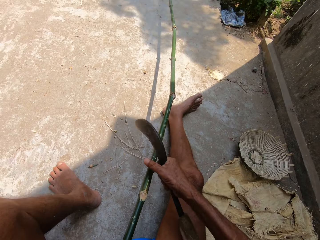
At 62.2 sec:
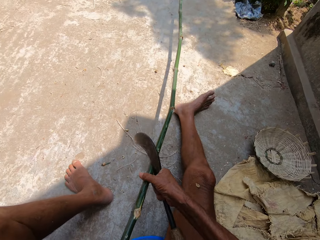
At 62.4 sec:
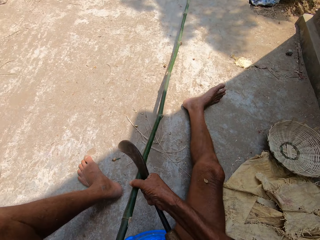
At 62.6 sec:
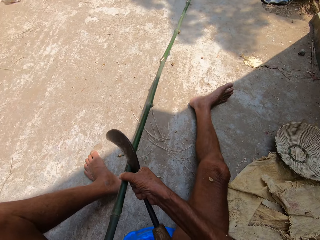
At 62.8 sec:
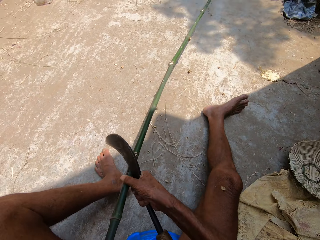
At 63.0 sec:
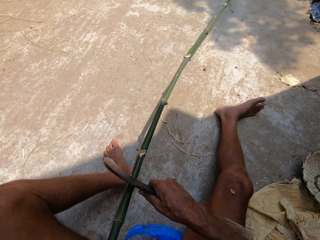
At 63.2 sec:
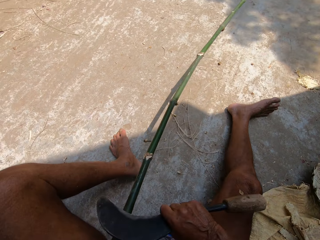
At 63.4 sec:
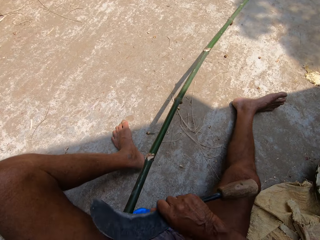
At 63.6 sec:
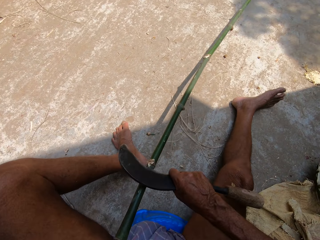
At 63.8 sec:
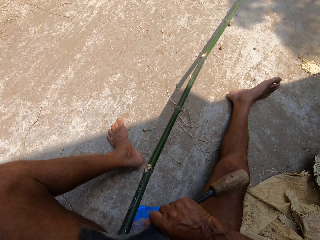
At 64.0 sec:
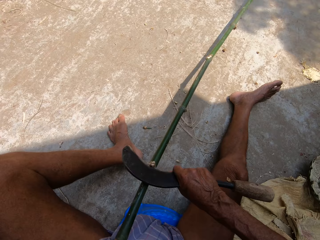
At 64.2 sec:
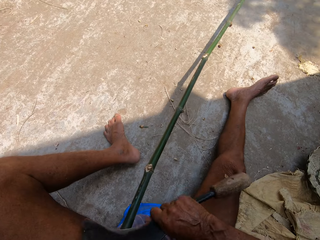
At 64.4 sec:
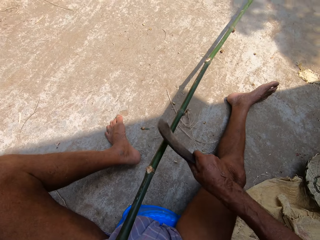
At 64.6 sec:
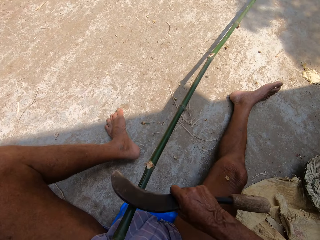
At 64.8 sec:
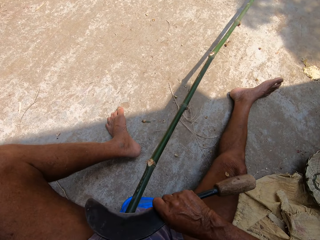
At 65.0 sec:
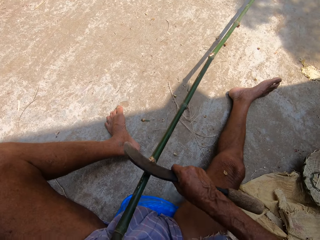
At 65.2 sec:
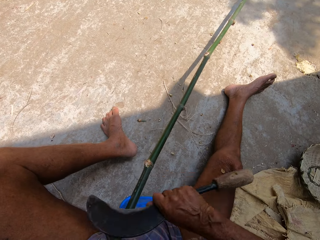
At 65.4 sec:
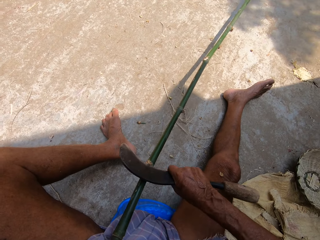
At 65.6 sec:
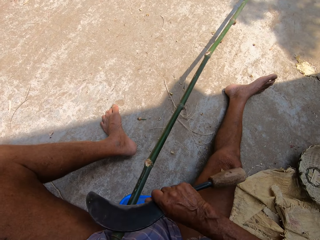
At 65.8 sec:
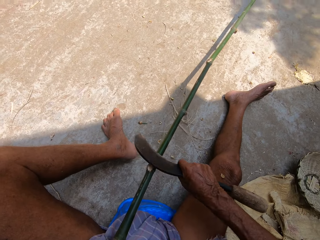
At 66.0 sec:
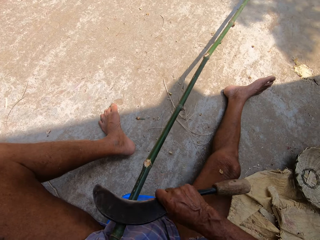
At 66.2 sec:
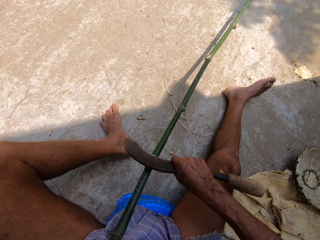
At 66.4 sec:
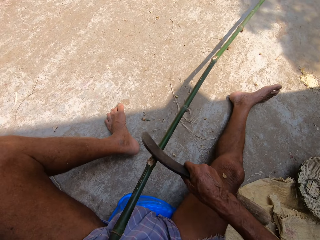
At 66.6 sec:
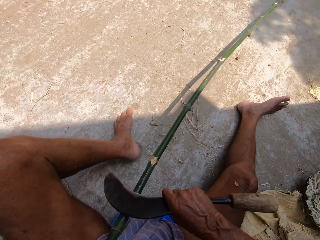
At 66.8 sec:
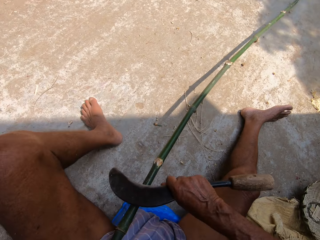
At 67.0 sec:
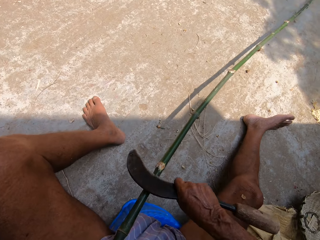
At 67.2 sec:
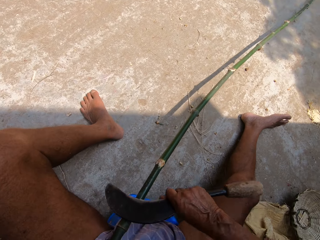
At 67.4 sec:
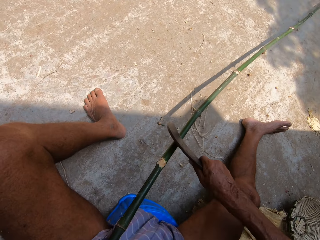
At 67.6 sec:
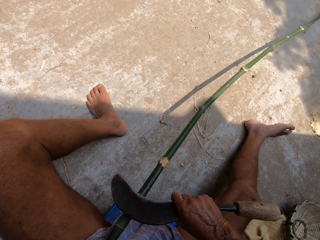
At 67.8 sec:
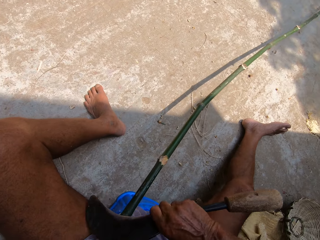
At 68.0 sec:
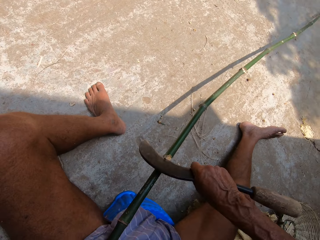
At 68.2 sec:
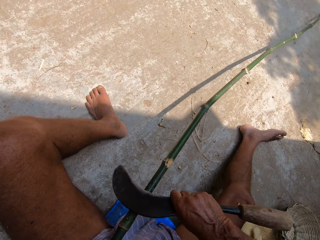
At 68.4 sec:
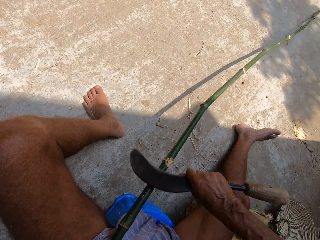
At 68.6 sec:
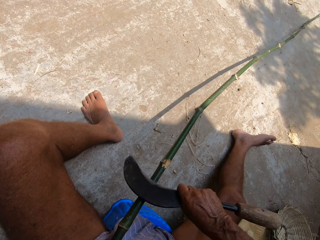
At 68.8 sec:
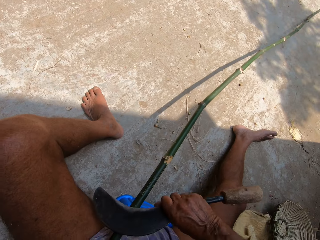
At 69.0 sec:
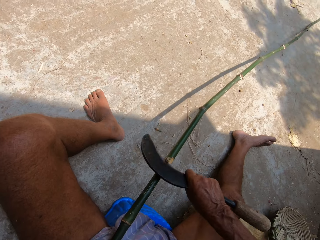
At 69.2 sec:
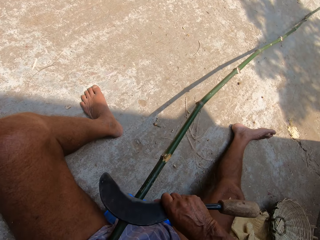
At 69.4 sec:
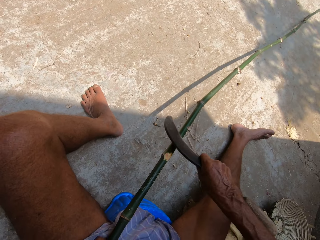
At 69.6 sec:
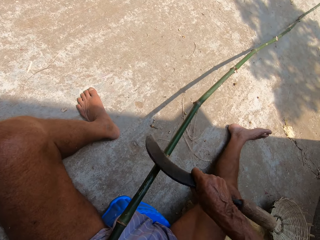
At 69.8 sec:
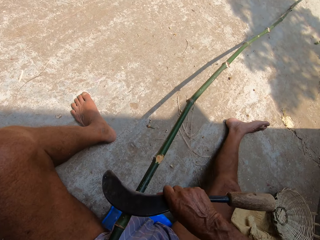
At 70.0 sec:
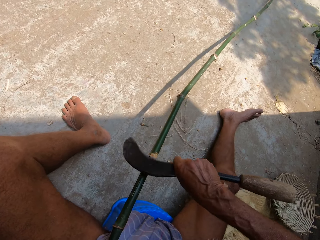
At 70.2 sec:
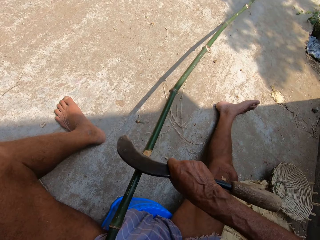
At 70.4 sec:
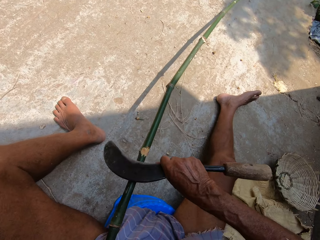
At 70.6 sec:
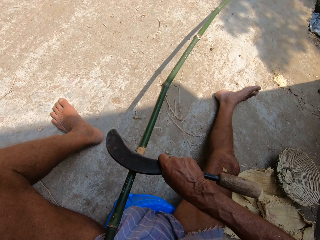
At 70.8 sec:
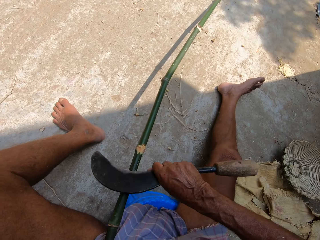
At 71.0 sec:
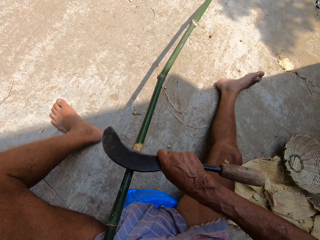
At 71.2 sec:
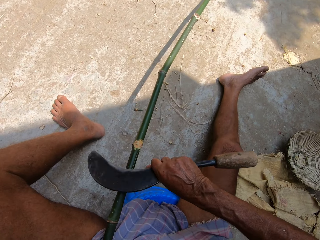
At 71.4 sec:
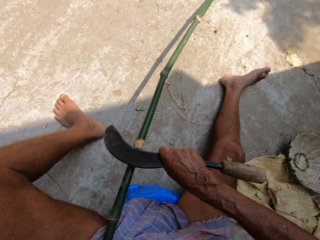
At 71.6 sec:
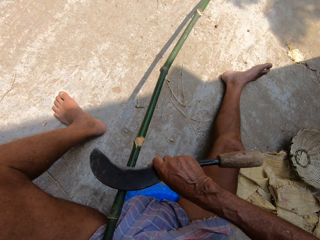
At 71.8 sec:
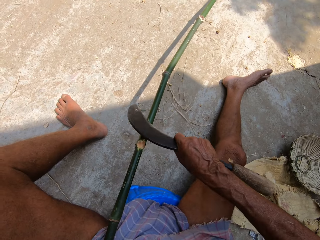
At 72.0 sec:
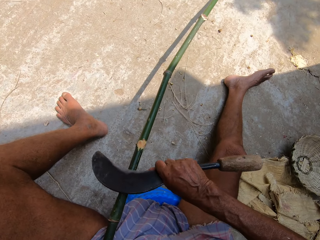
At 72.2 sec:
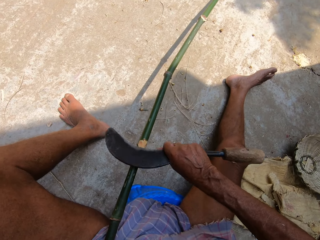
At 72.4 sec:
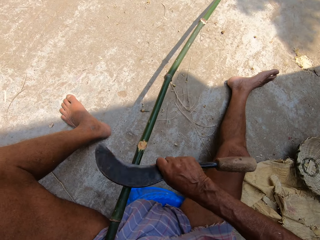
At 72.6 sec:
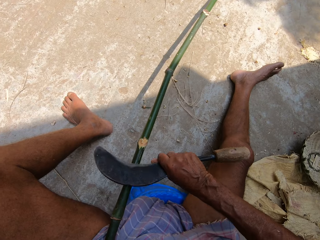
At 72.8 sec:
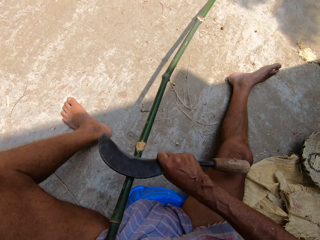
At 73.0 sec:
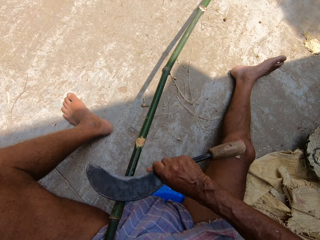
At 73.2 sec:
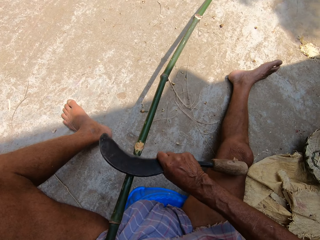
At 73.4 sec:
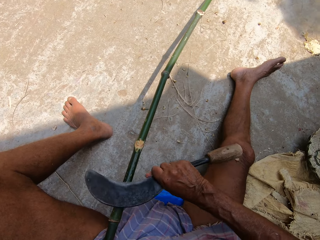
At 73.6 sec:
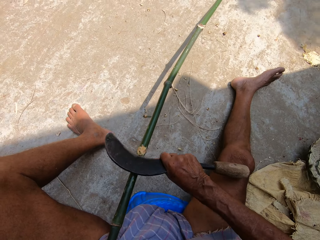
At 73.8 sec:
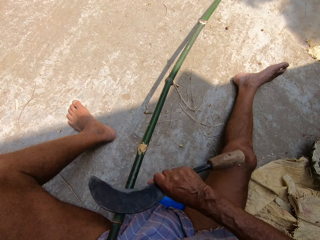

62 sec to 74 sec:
The camera wearer adjusts the bamboo stick with his right hand. He holds the palm stem. He trims the bamboo stick with a sickle in his right hand. He peels the palm stem.

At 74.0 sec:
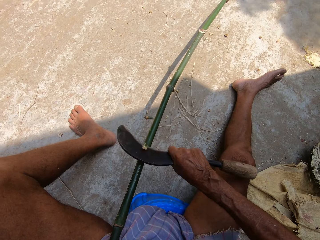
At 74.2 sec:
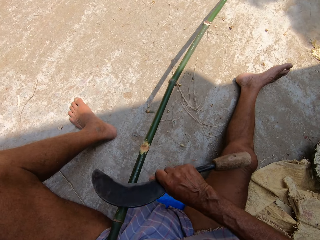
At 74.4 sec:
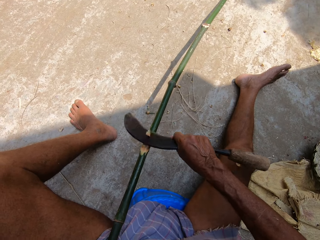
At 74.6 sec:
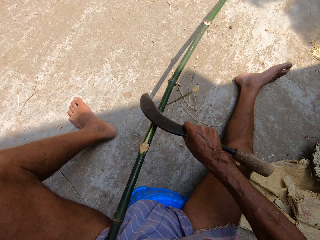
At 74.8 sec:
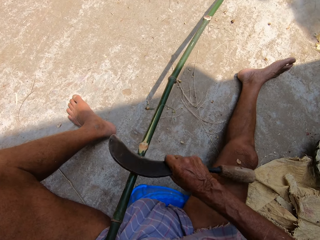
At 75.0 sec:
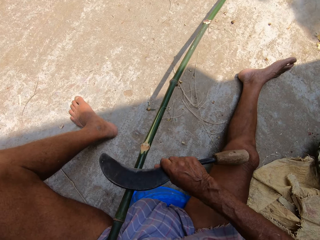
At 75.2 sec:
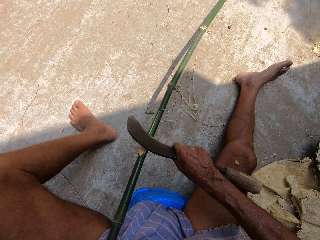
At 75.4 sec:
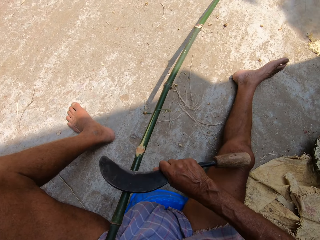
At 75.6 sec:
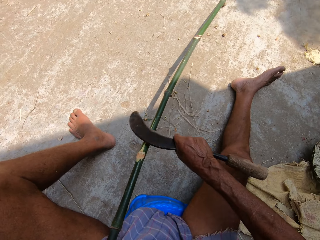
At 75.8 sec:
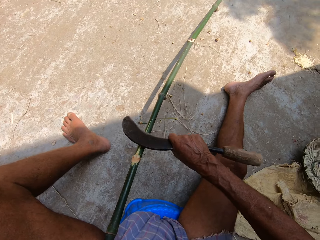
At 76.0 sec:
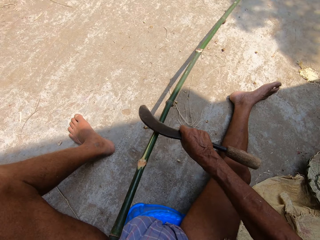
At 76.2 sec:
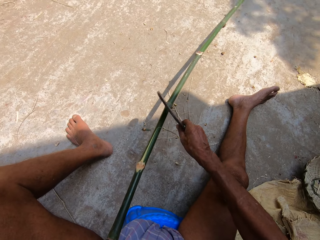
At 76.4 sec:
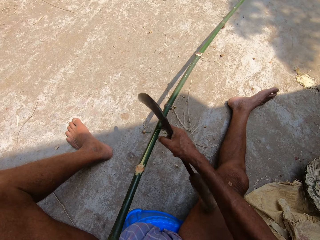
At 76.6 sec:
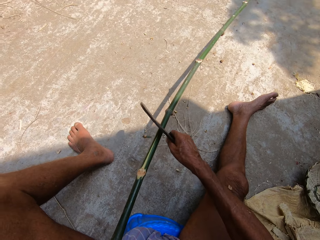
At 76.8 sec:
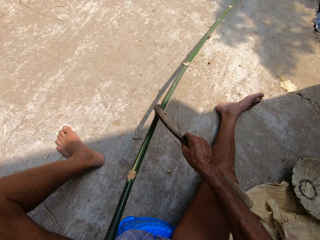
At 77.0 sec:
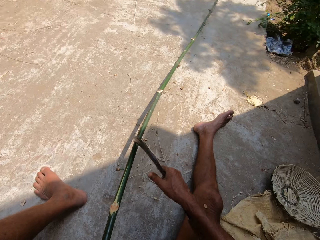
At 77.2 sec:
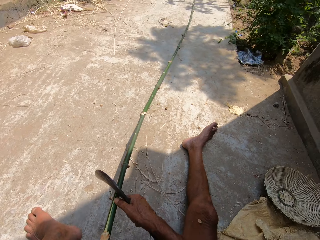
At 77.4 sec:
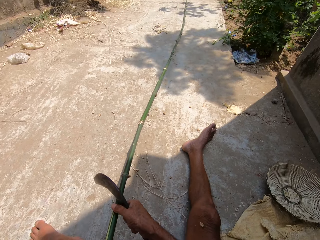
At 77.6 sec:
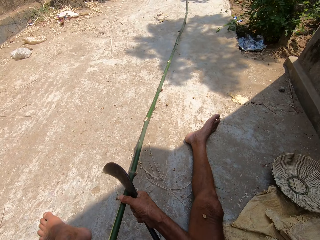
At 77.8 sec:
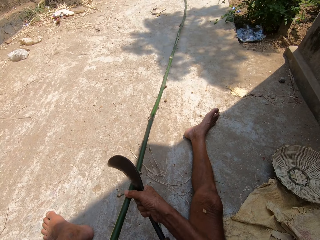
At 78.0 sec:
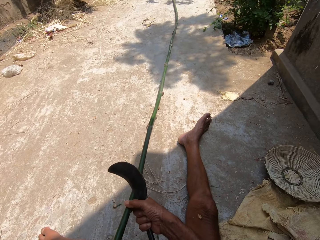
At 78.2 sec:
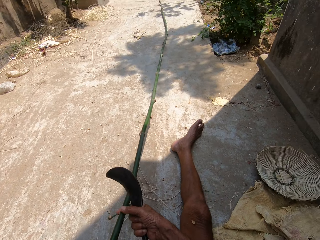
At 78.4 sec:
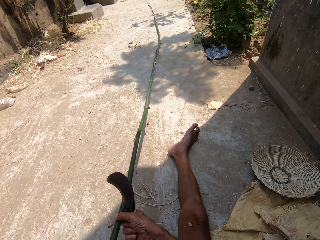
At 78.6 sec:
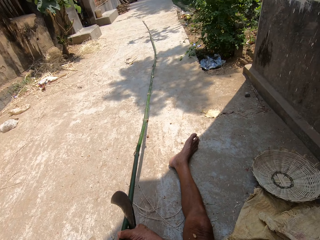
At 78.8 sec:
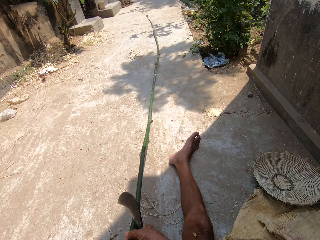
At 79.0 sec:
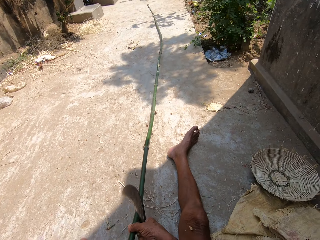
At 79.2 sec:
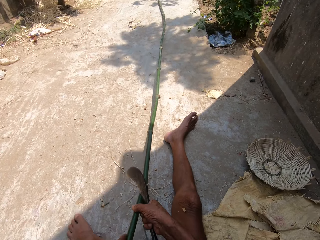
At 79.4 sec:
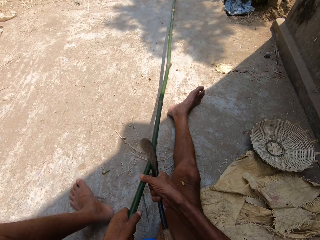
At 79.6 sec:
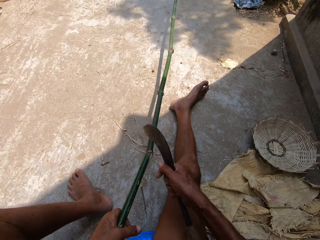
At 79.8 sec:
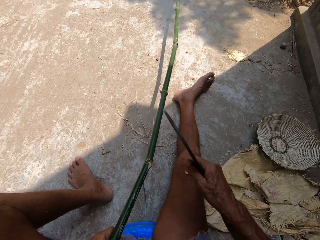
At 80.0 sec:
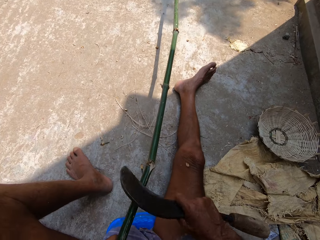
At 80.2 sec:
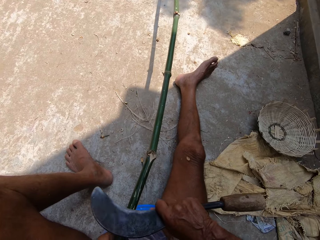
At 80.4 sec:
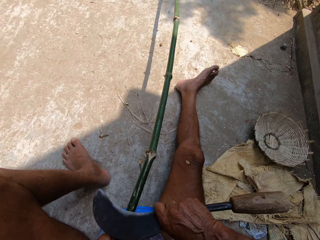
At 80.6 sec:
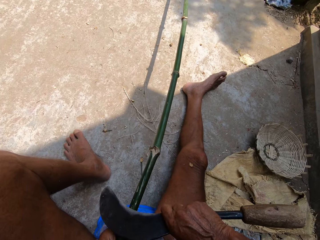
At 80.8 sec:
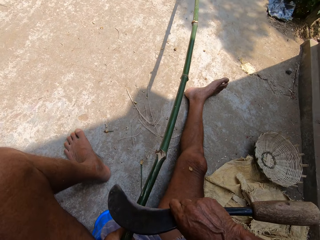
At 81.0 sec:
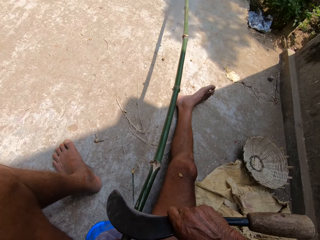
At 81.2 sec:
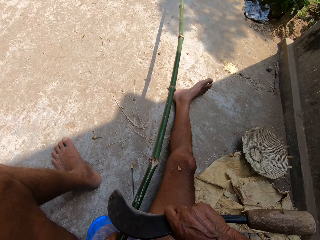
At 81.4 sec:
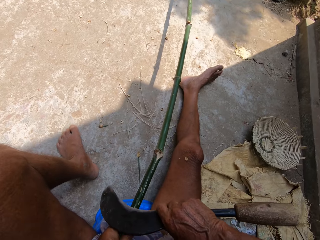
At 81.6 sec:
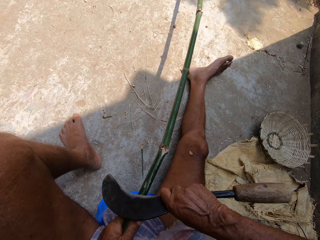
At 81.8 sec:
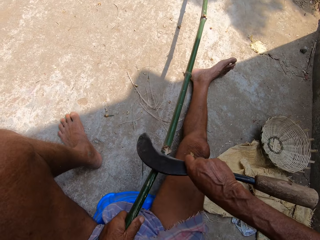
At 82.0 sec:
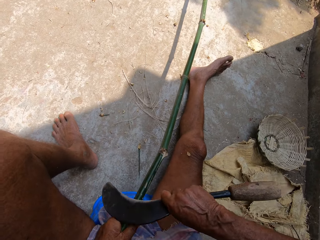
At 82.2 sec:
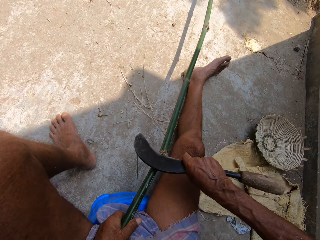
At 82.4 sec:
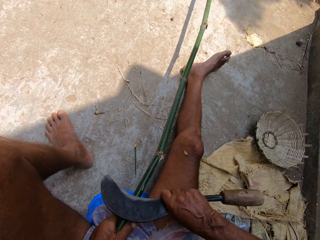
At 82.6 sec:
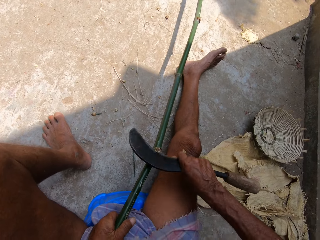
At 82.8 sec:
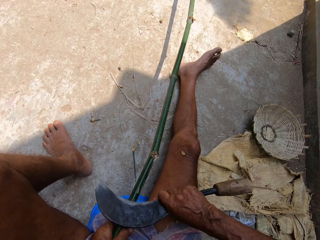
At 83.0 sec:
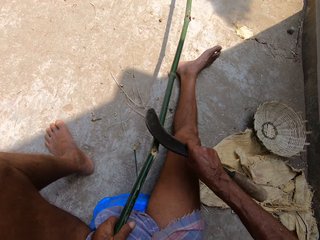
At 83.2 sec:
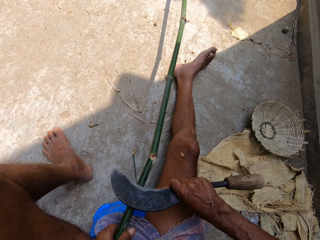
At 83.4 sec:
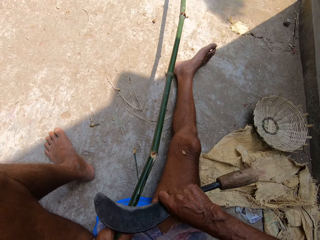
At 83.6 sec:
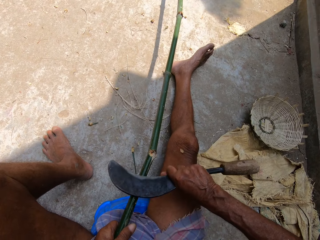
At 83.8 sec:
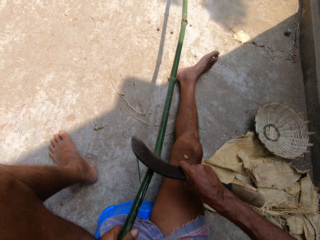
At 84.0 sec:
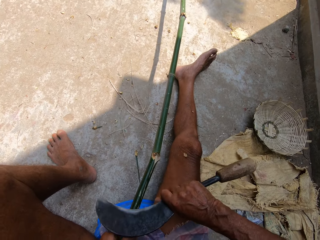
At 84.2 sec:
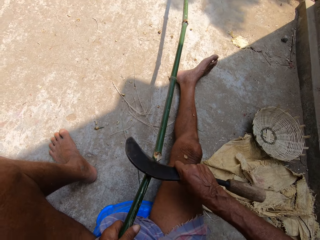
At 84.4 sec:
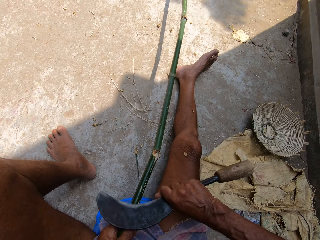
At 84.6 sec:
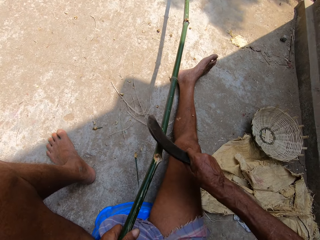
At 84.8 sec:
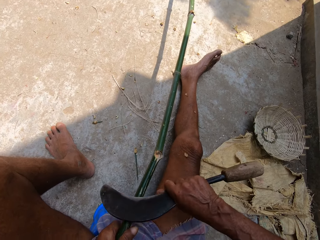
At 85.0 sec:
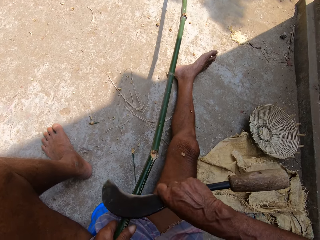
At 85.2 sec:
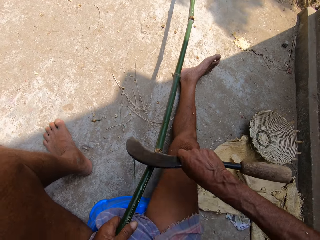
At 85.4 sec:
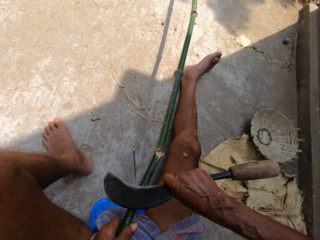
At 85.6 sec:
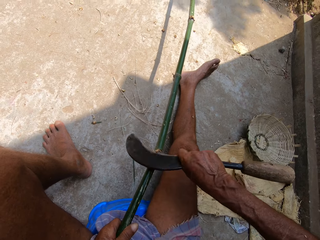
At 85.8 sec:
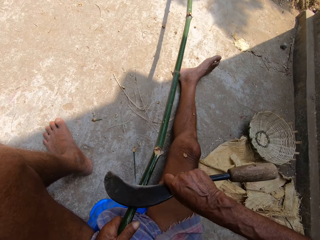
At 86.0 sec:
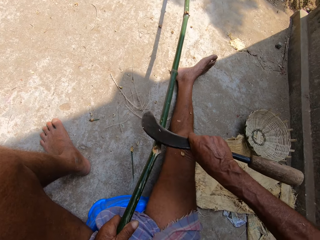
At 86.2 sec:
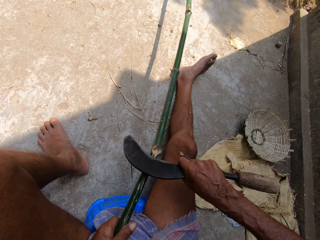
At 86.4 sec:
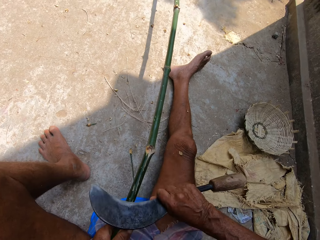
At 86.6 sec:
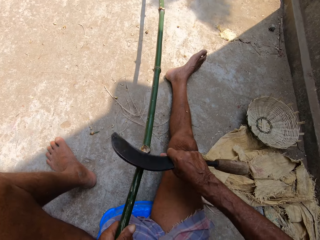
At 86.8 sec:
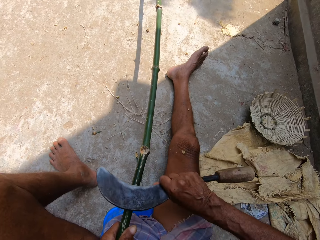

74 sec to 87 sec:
The camera wearer adjusts the bamboo stick with his right hand. He holds the palm stem. He trims the bamboo stick with a sickle in his right hand. He peels the palm stem.
